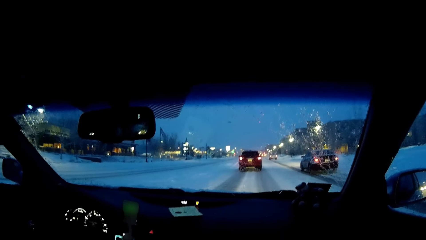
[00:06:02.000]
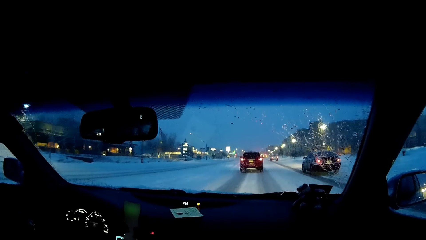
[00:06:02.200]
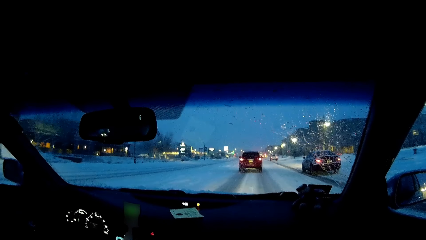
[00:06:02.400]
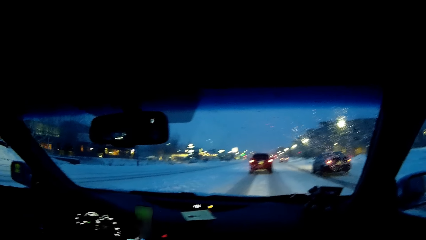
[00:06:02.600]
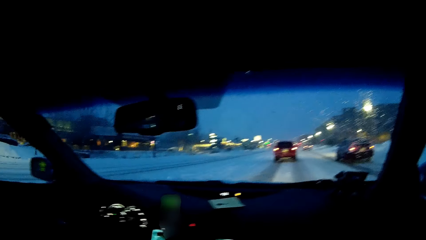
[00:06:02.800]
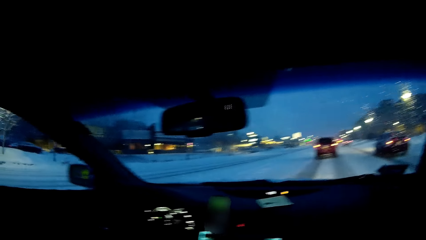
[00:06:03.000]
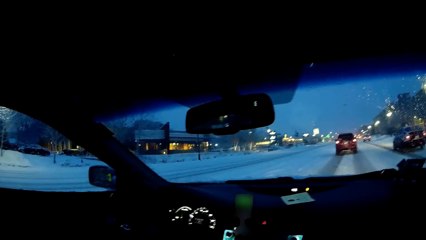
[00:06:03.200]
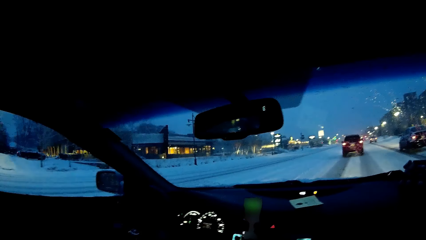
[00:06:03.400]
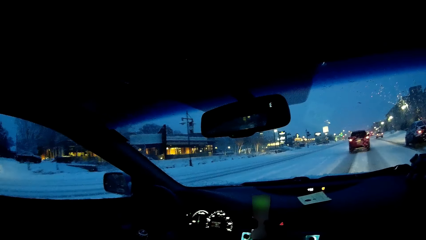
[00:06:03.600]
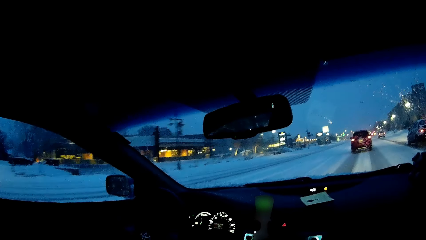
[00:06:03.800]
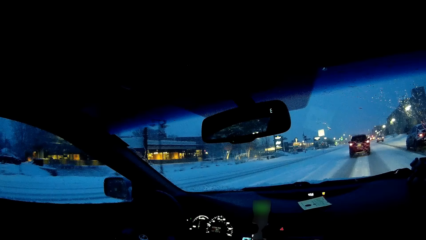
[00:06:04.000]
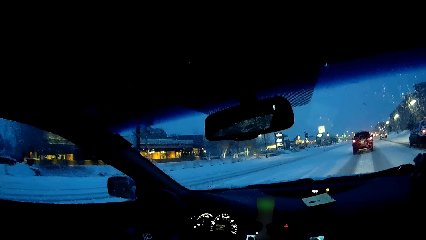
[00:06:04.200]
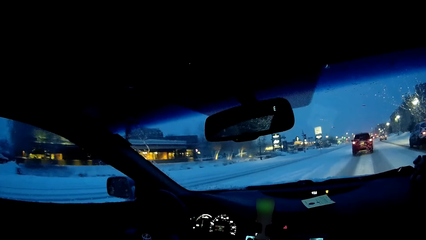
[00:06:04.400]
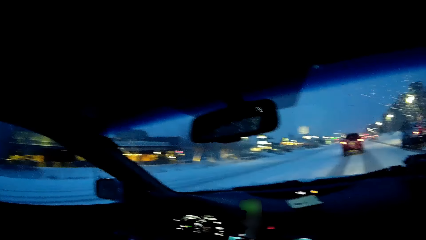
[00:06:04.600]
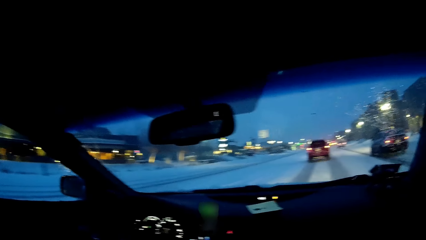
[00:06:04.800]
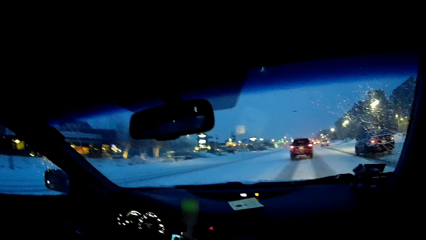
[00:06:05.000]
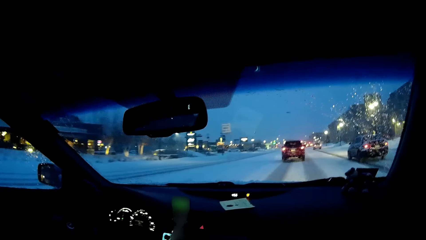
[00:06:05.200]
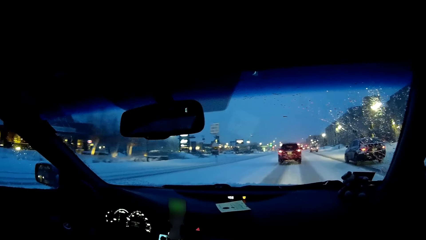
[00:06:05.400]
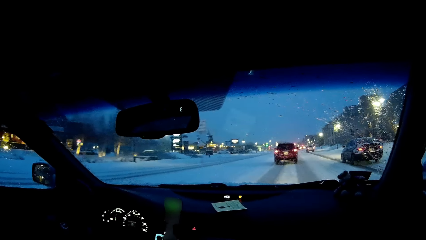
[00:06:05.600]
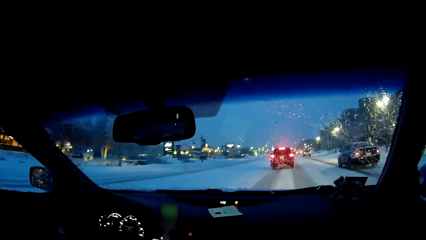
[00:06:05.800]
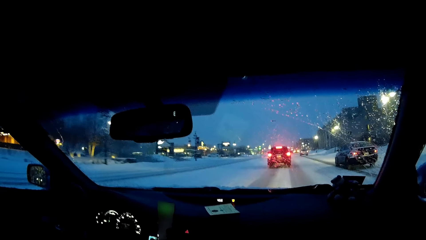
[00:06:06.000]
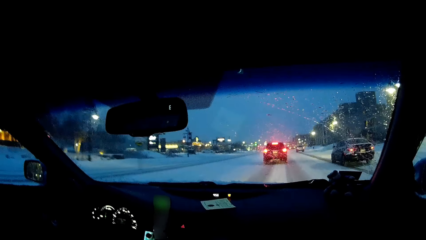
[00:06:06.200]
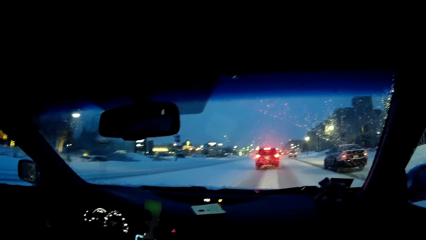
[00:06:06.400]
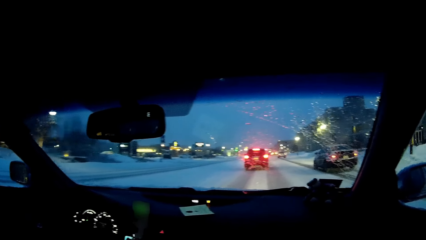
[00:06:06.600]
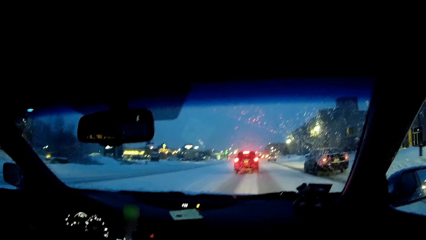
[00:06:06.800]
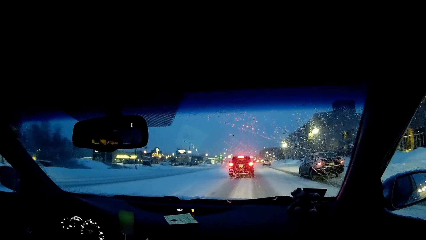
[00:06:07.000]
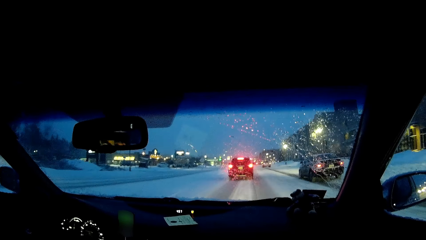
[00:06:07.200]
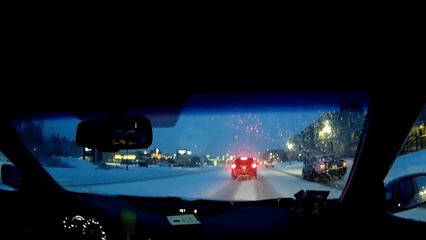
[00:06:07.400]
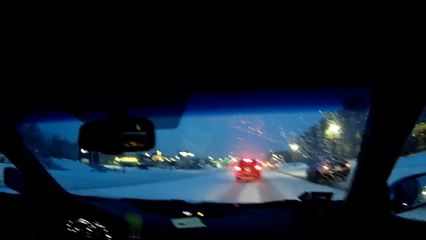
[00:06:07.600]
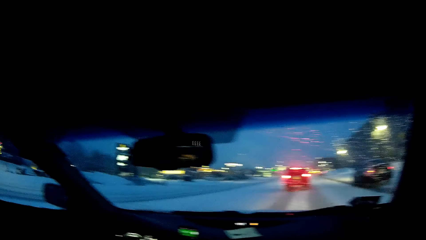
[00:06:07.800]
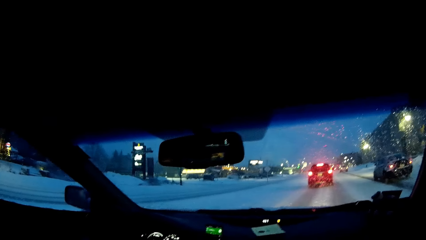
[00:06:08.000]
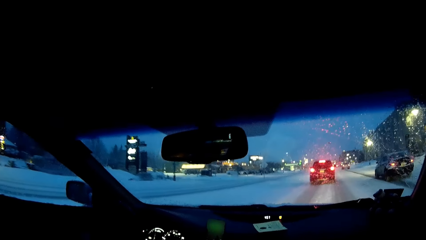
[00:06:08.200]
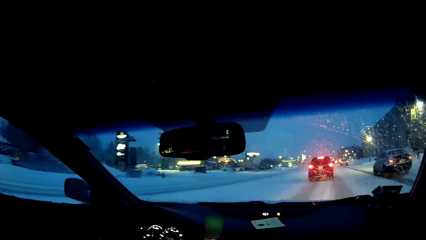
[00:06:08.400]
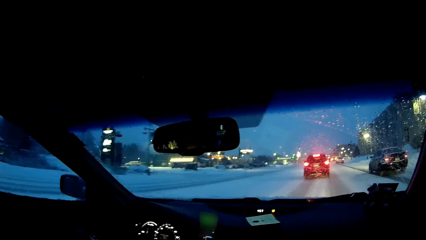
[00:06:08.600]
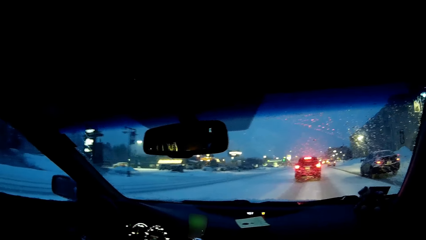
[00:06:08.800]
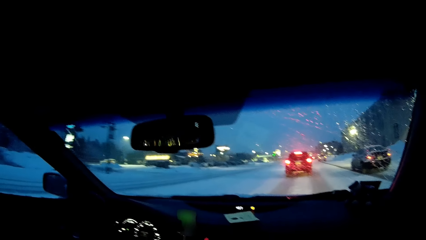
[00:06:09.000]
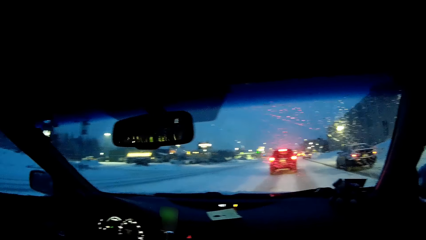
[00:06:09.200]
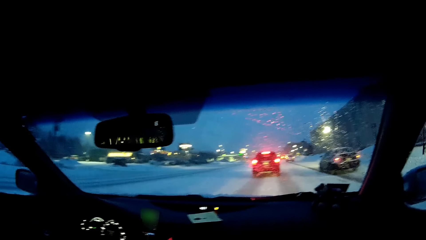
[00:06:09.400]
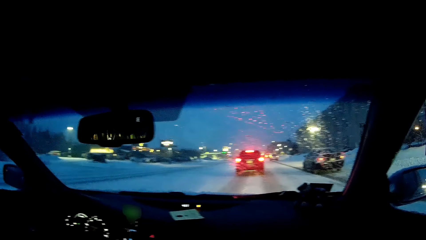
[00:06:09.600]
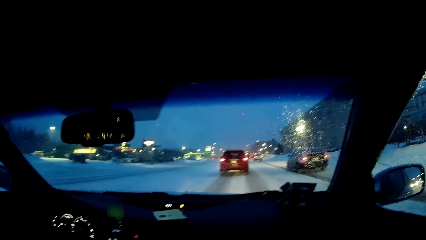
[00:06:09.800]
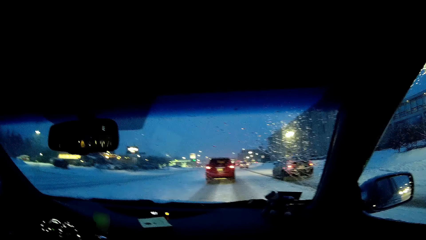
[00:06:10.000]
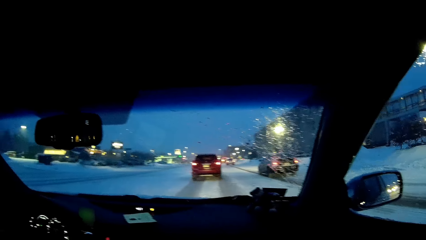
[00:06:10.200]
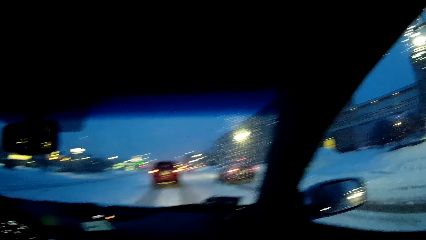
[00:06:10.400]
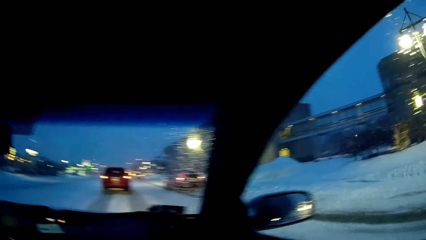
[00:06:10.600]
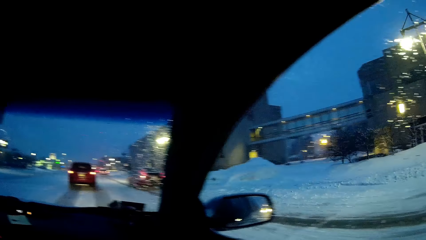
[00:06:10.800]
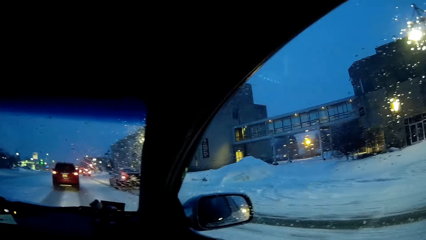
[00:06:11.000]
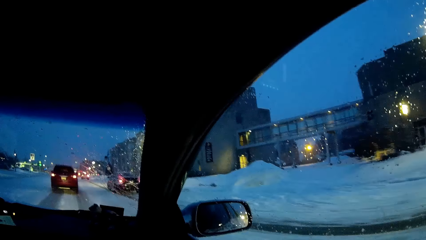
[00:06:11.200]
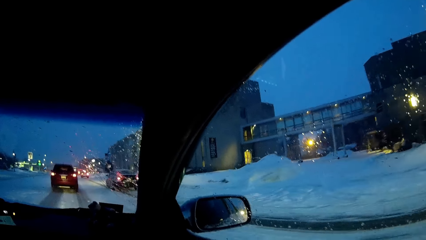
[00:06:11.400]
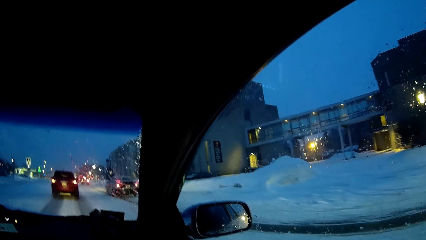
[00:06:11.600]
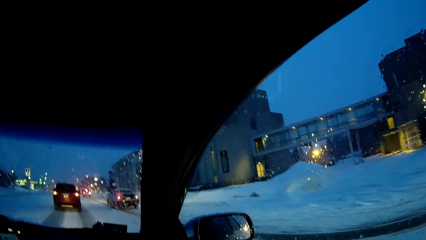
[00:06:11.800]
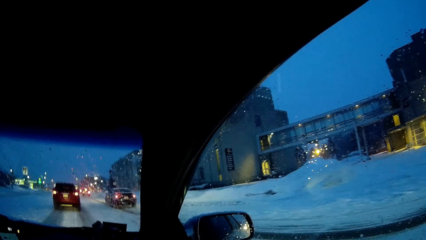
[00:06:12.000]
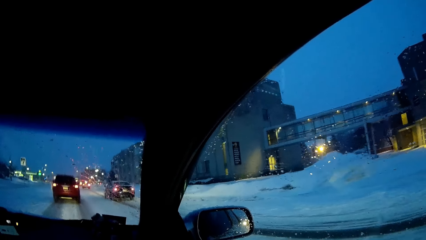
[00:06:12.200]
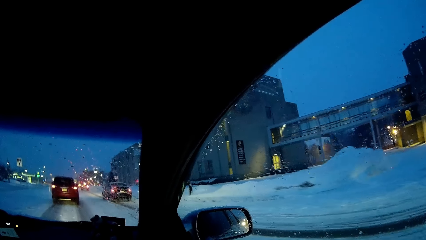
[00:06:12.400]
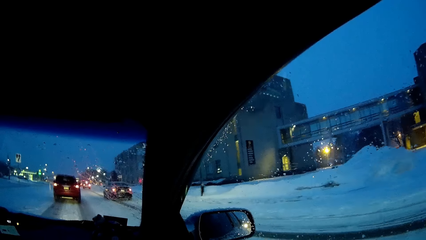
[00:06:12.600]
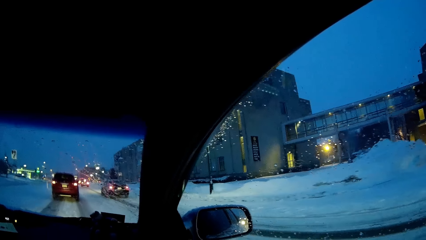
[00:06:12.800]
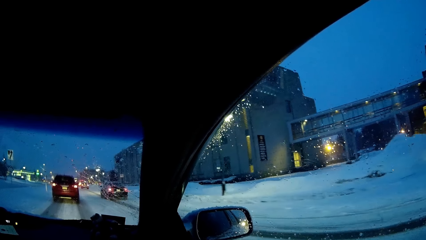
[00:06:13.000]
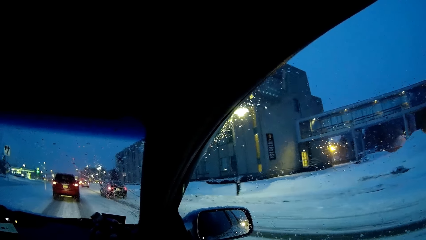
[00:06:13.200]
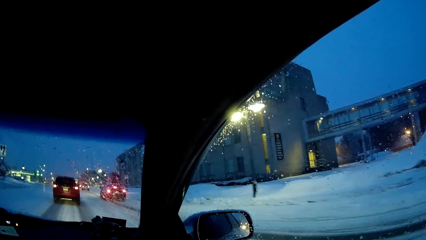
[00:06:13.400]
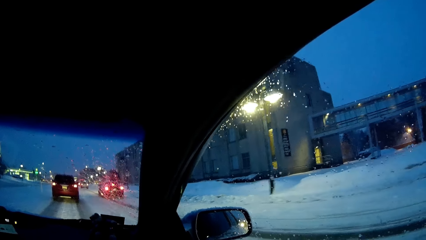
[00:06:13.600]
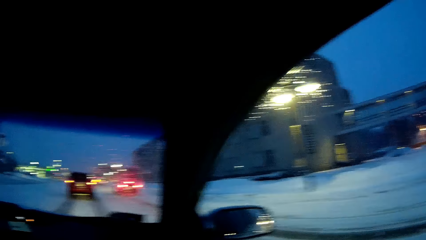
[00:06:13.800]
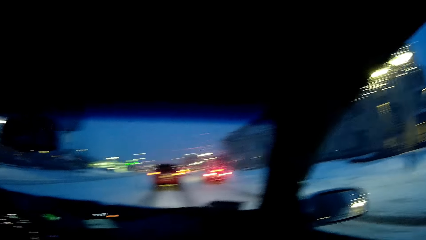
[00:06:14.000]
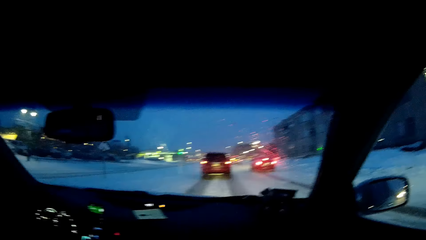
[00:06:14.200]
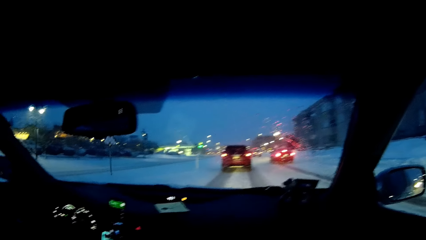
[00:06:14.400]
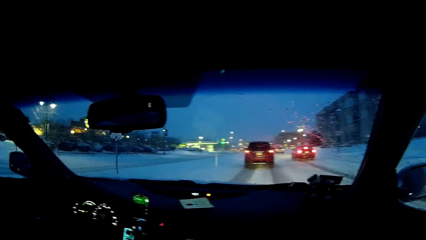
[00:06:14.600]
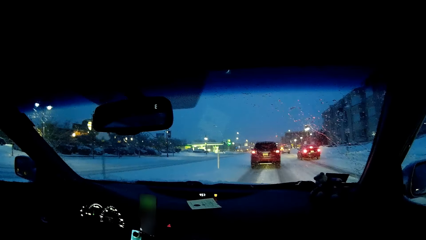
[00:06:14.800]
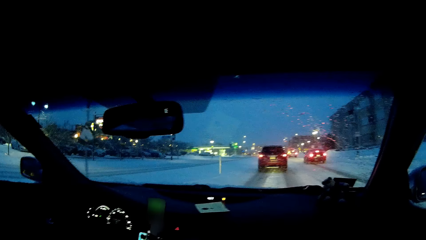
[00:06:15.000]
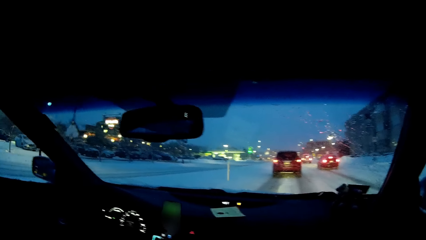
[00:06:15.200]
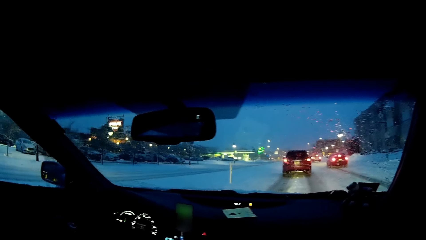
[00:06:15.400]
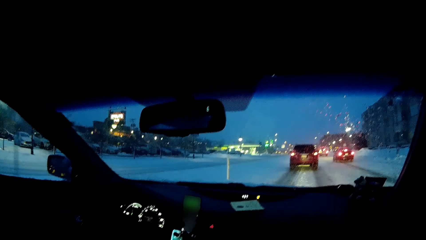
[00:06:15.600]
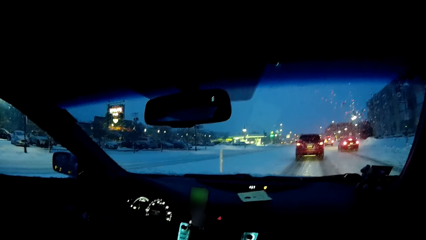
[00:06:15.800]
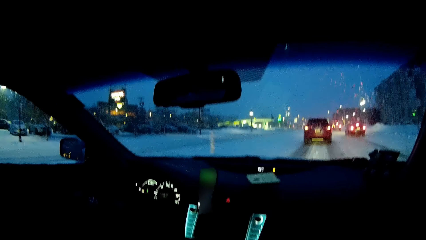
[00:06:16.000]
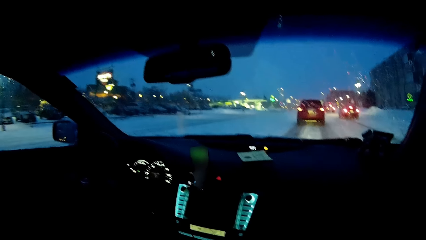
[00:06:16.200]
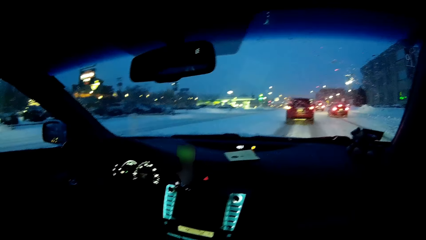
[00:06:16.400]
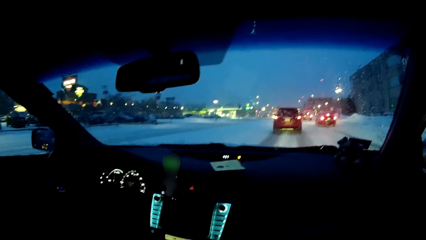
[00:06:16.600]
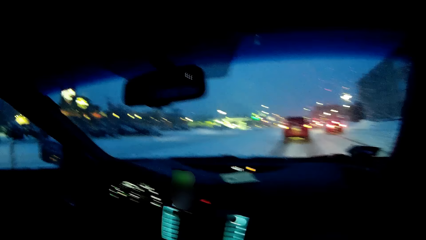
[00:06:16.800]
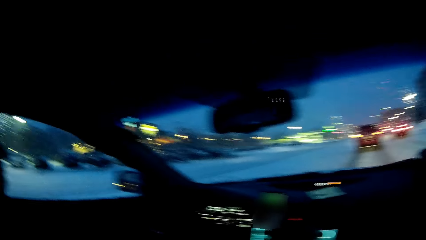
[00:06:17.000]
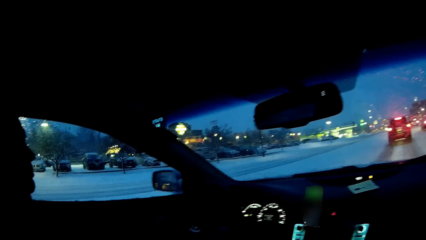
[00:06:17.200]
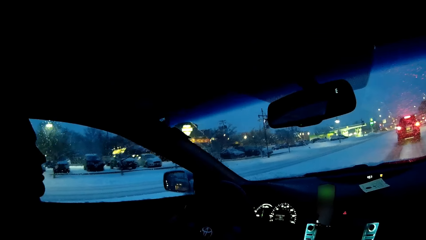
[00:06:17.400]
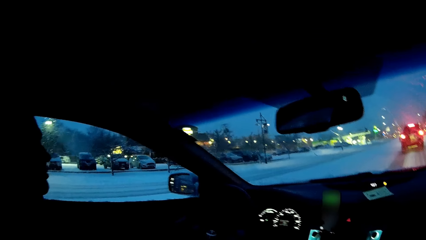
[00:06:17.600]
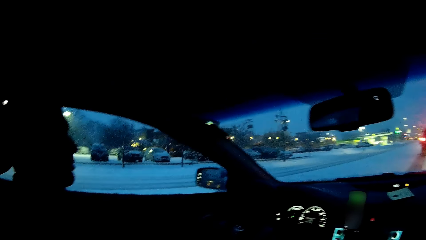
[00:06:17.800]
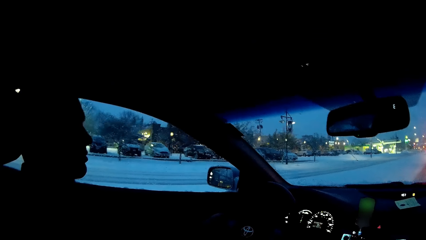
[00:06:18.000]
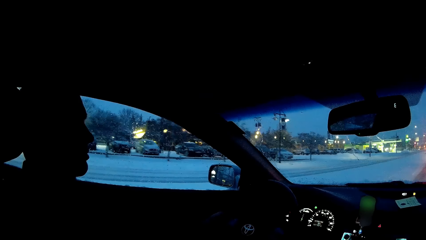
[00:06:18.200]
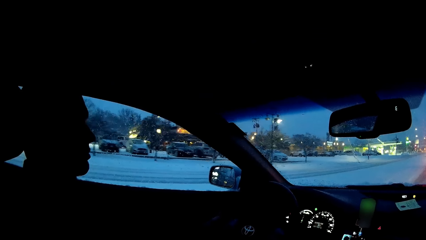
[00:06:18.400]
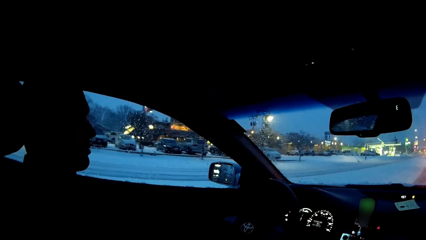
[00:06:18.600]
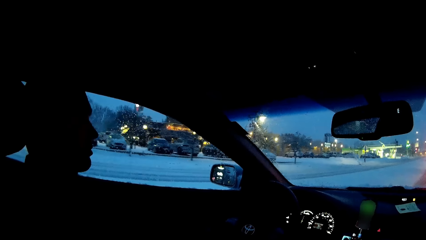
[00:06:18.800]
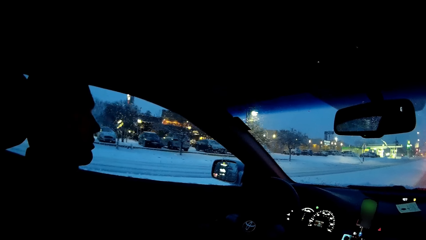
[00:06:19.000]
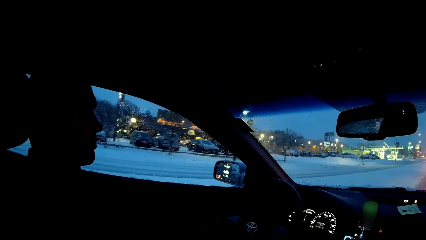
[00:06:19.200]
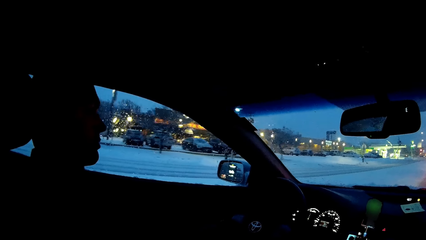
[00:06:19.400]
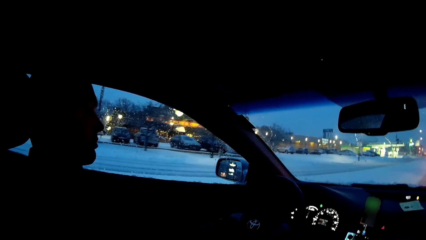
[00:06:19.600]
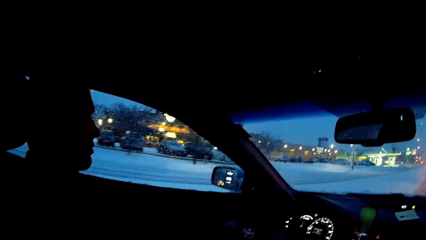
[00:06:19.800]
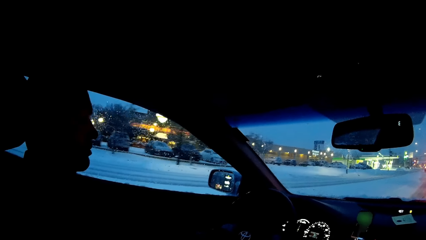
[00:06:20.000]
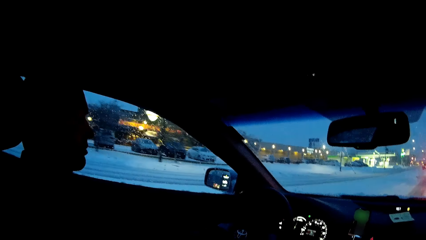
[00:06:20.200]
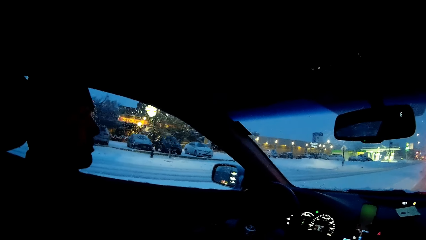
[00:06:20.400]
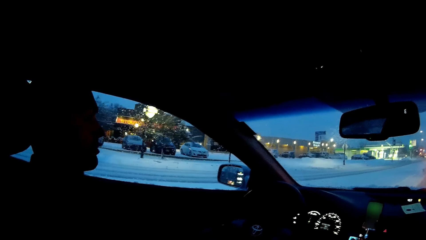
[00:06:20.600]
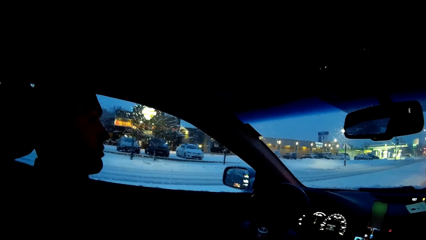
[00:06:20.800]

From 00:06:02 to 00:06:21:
The camera wearer looks at the windscreen. They look at the window. They look at the windscreen. They look at the person.
